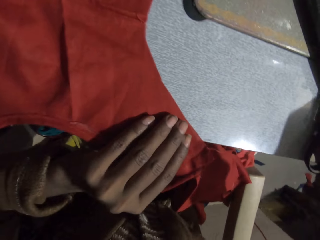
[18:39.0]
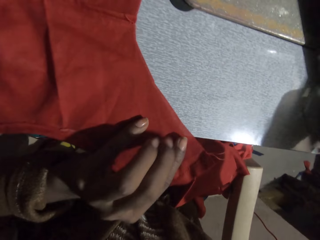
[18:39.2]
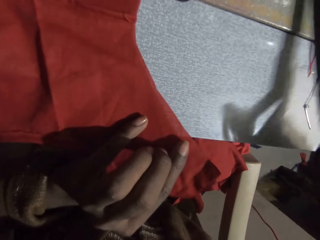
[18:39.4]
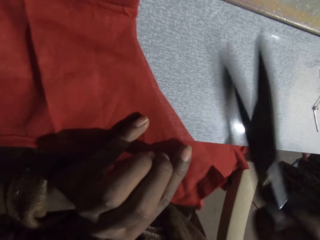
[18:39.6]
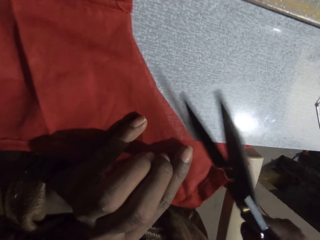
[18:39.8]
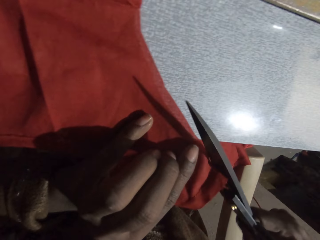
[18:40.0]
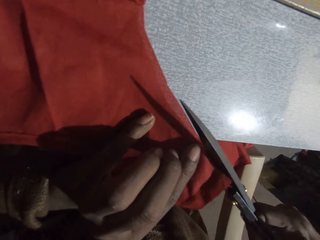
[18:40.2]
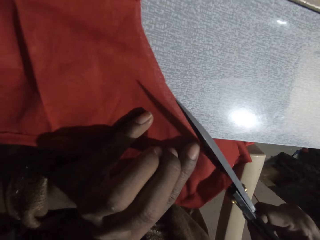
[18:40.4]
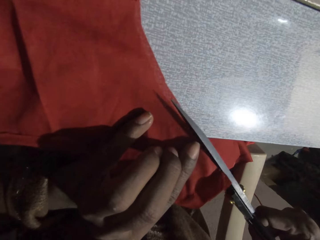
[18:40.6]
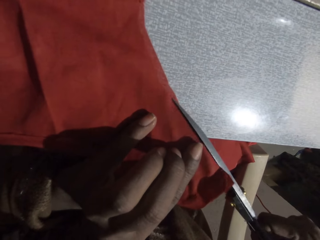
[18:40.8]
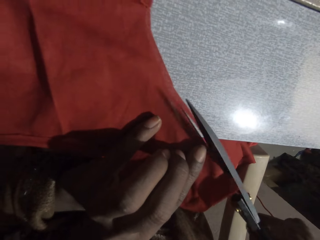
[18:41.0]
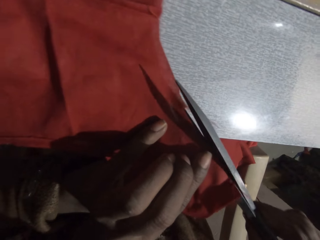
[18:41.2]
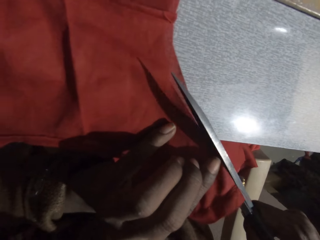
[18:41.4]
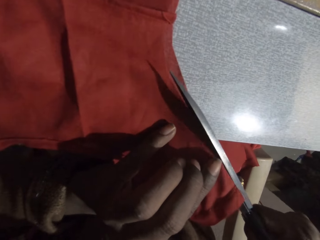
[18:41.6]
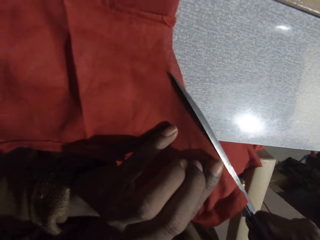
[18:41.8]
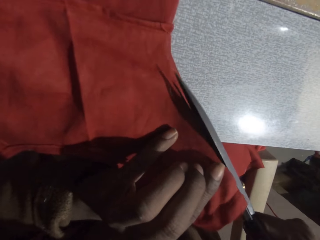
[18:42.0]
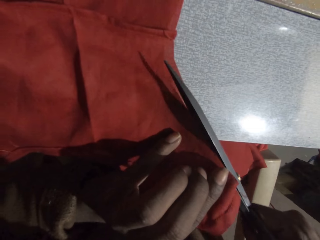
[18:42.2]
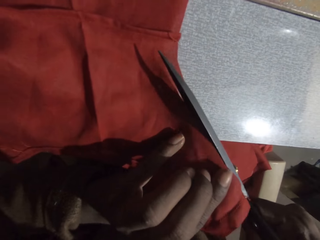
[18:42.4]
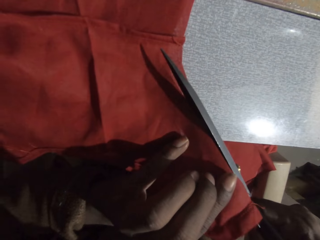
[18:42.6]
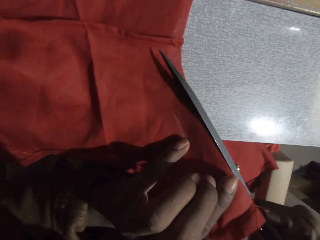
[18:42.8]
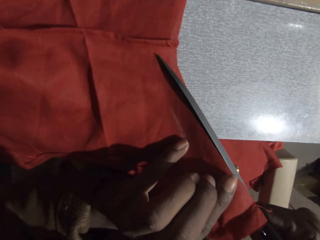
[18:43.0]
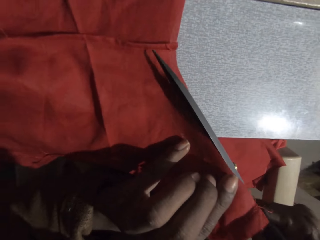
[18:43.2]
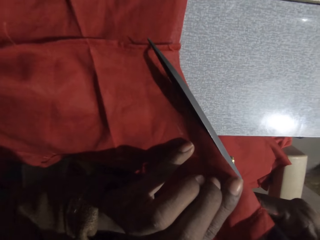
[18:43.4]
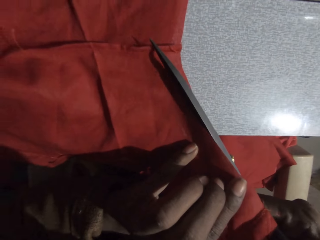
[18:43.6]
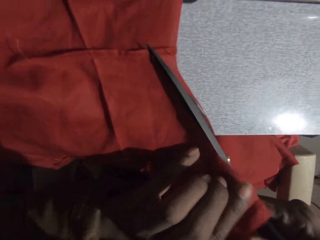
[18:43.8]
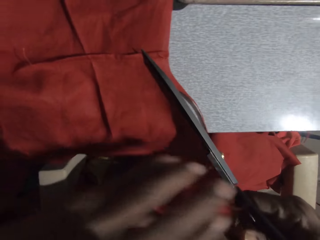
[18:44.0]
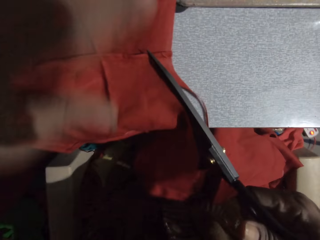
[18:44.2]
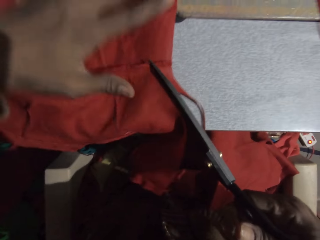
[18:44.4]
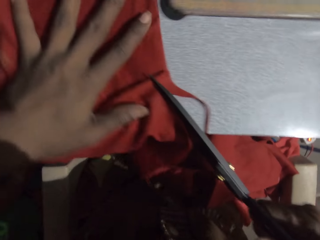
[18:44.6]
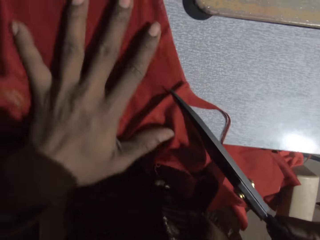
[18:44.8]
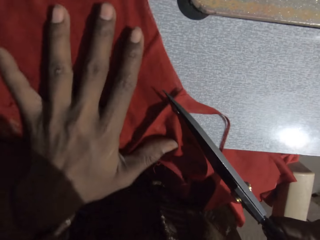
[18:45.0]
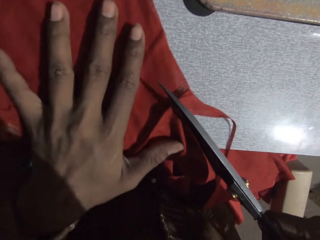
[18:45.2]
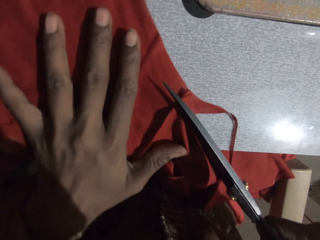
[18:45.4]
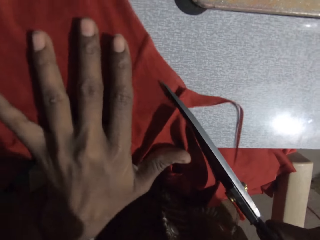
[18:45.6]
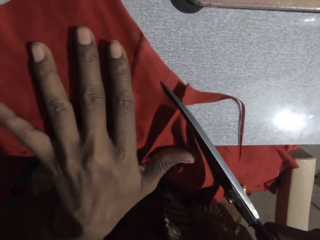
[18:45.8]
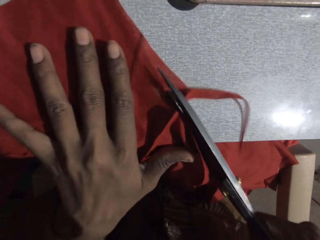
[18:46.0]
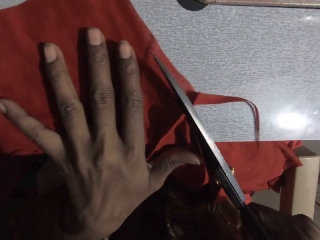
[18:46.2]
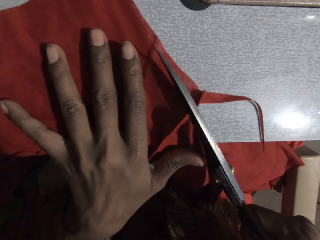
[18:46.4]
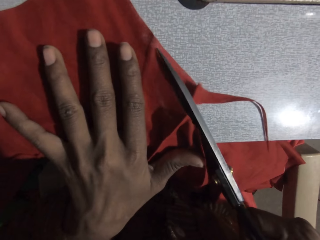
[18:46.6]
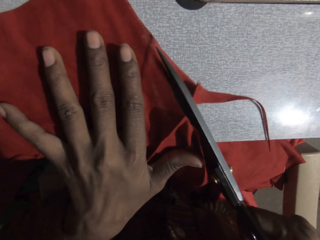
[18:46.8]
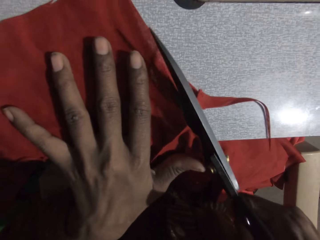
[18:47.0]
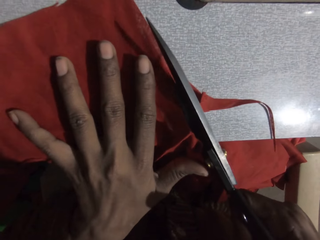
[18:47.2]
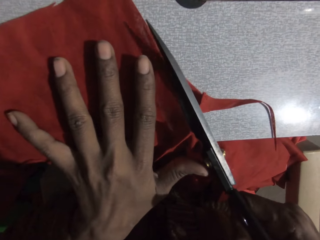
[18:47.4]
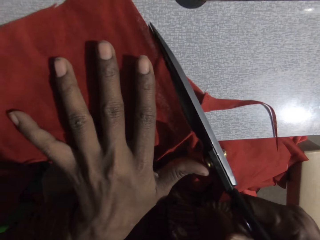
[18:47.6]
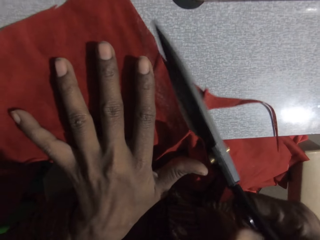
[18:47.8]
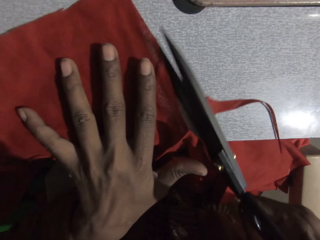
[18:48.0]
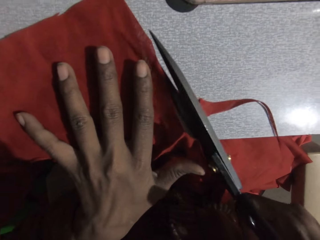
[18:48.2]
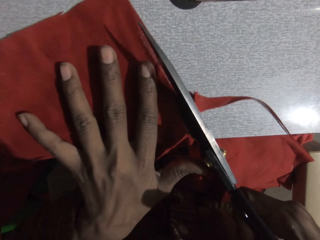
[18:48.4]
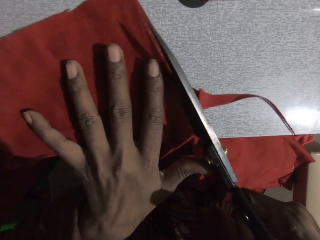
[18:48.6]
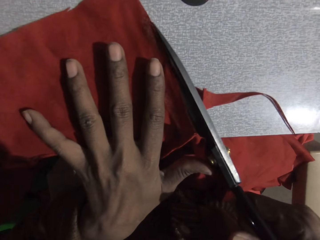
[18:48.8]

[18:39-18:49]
The camera wearer picks up the scissors. They cut the piece of cloth or fabric with the scissors. They adjust the fabric. They cut the fabric.

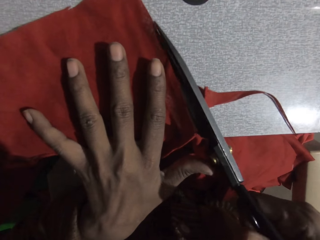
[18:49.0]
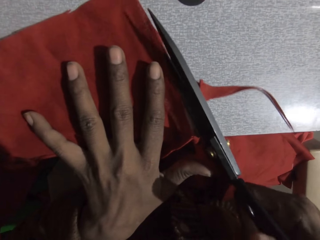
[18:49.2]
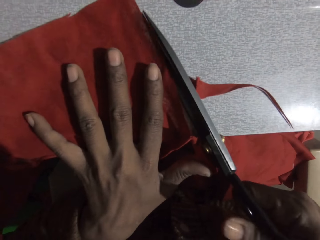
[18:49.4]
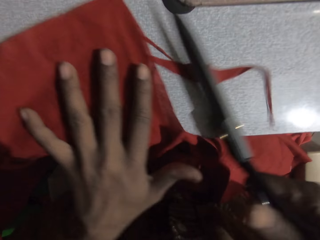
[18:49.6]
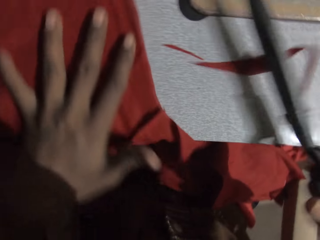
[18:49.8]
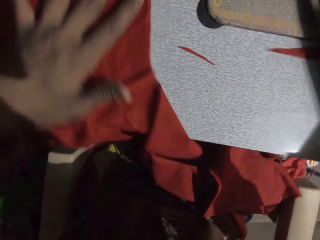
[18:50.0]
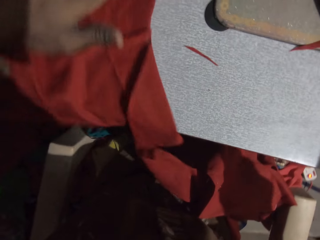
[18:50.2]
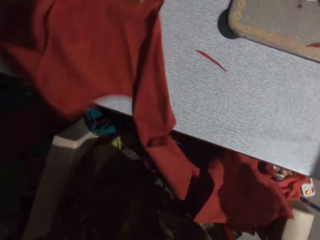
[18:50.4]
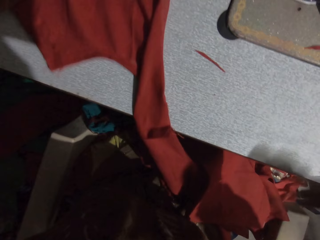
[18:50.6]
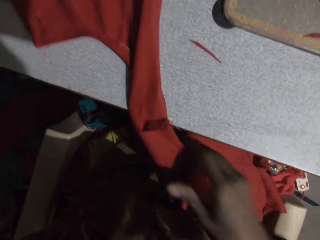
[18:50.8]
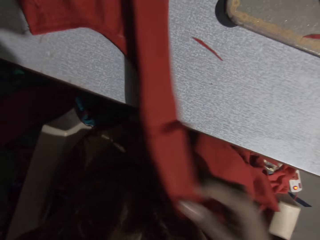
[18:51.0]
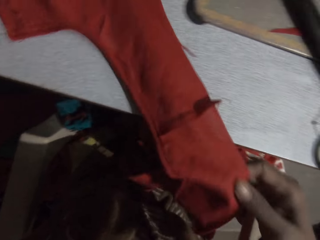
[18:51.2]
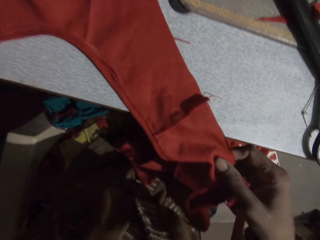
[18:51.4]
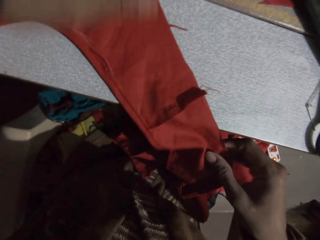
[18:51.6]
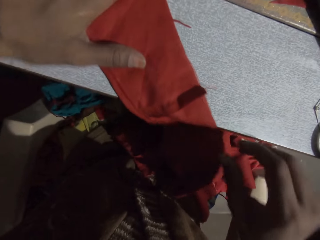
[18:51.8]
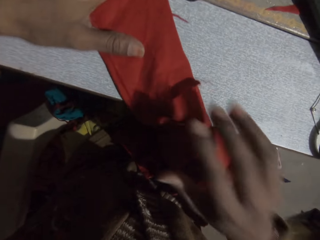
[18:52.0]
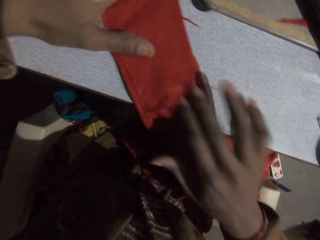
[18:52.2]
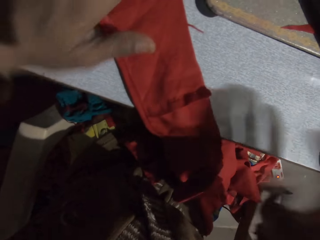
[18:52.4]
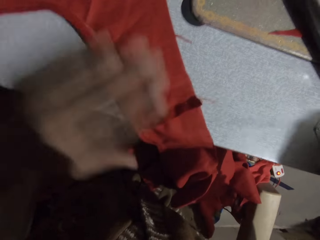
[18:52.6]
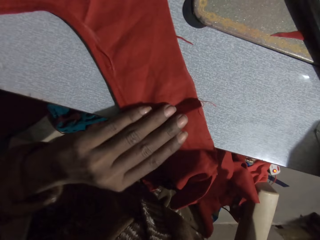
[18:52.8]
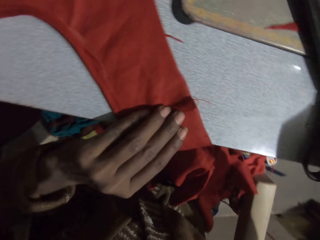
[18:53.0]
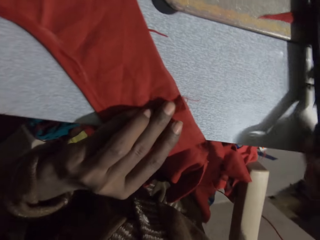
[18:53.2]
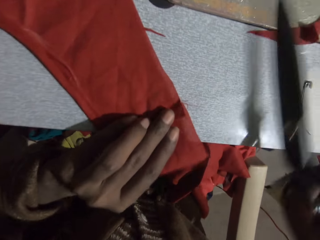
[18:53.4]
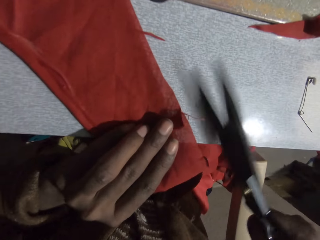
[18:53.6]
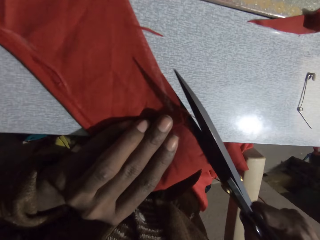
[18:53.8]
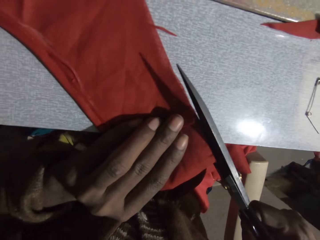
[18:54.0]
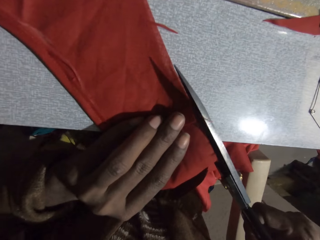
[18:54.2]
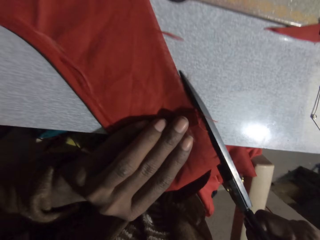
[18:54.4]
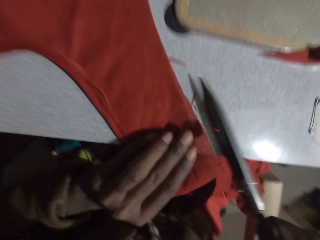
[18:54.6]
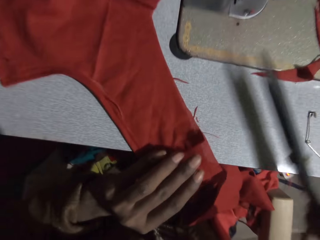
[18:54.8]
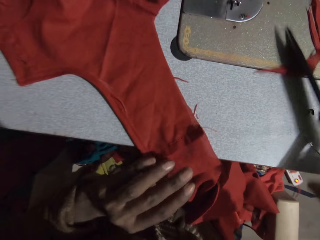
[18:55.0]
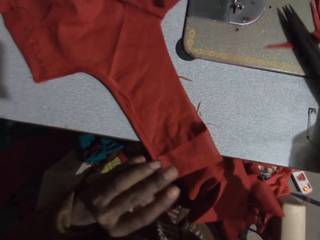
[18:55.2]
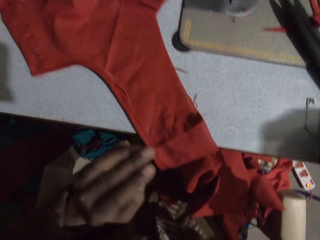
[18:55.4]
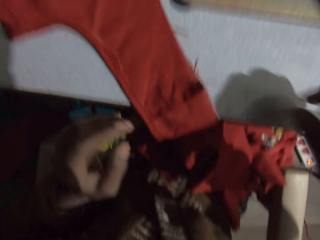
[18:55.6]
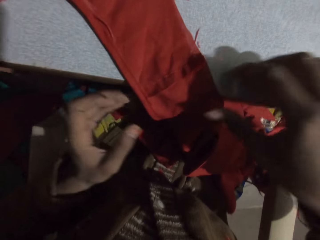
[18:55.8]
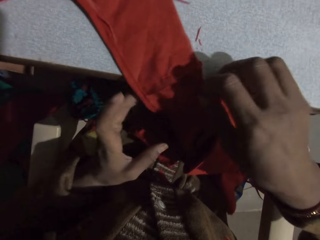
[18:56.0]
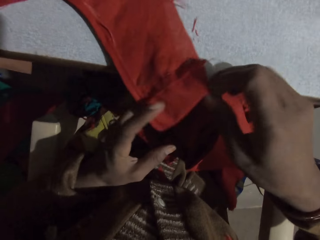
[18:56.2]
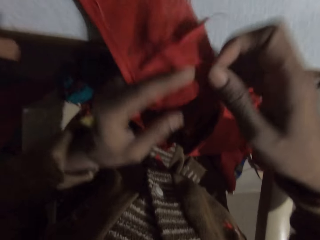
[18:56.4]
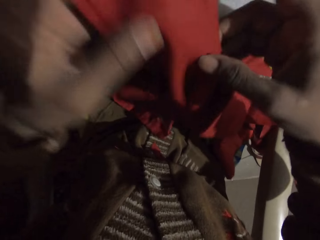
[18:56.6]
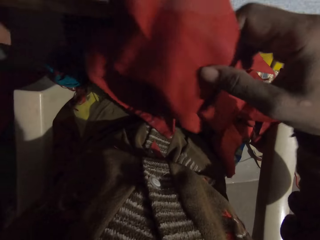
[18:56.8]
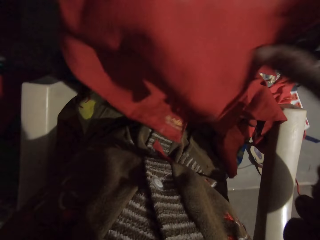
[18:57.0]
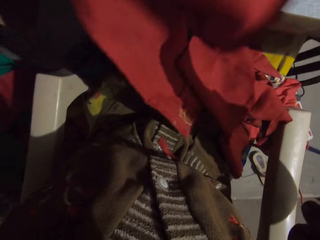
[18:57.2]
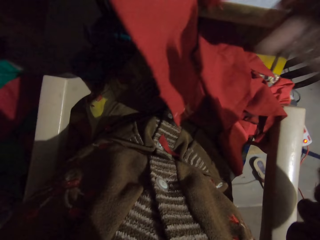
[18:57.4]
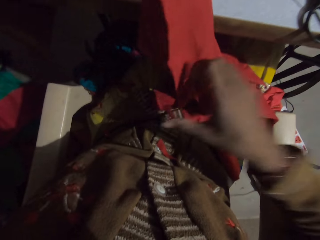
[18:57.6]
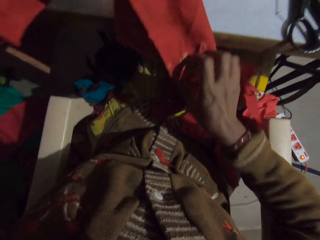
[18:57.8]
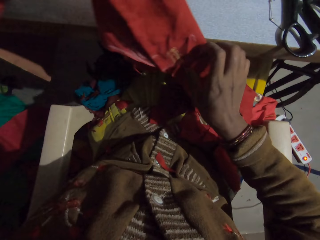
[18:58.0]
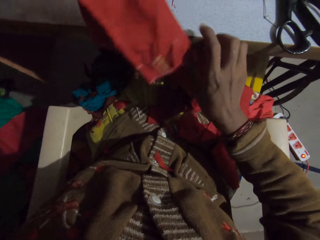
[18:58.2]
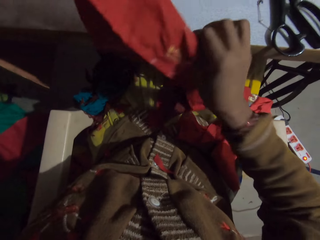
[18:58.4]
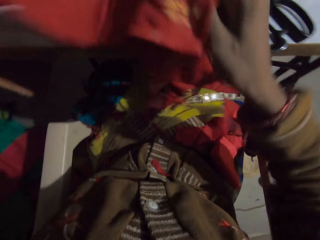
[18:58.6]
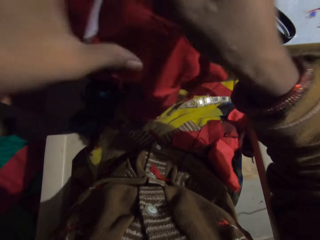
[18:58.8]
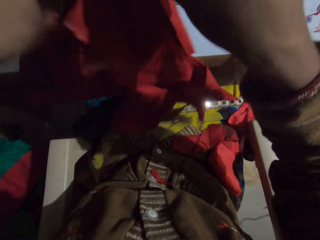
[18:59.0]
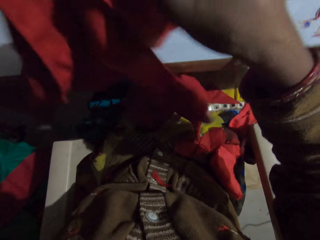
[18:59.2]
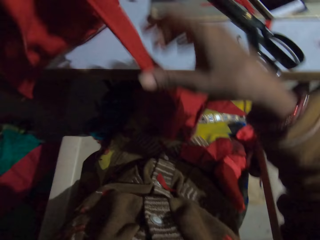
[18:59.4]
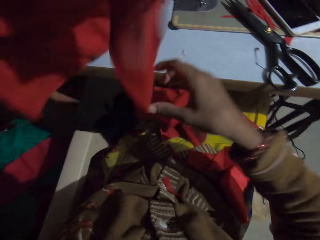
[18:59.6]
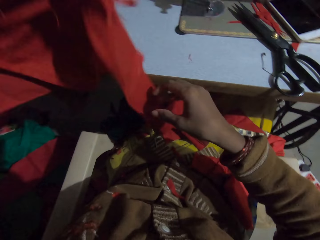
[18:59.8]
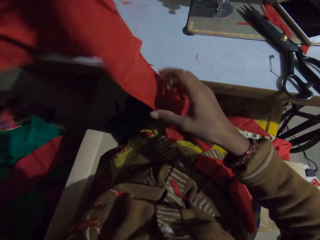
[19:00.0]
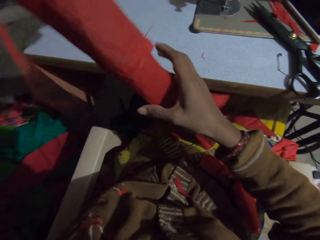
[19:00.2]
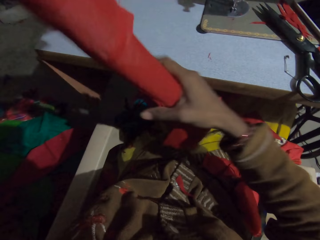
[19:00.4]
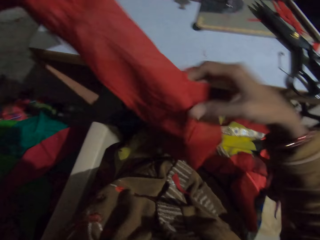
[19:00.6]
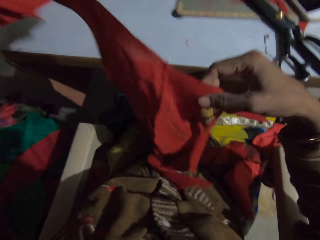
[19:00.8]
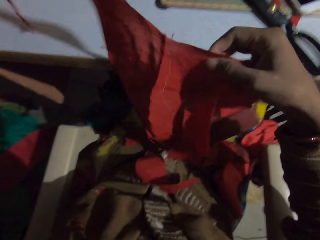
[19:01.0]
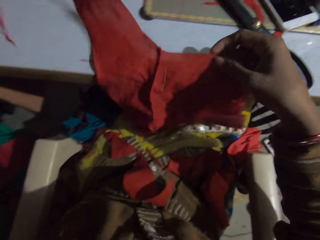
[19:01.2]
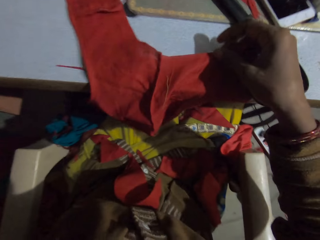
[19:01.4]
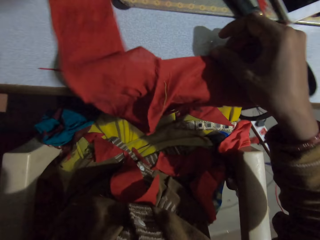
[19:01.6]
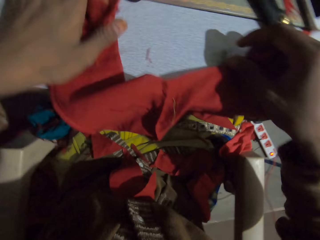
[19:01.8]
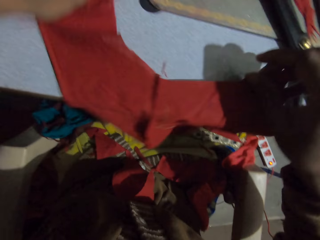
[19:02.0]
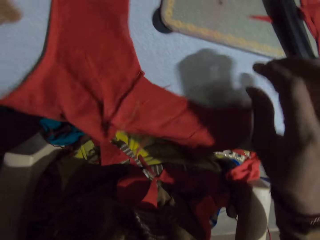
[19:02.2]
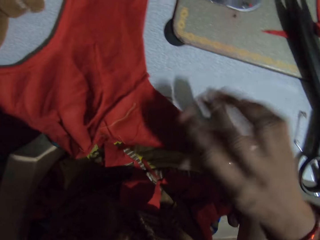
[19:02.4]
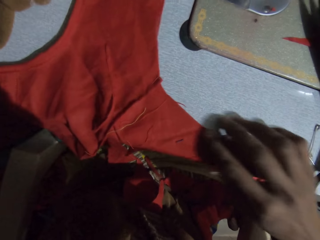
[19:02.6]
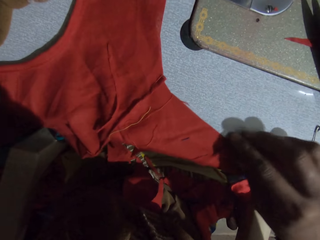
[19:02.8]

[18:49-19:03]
The camera wearer puts the scissors on the sewing machine. They check the fabric or piece of cloth. They pick up the scissors on the sewing machine. They cut the piece of cloth with the scissors. They put the scissors on the sewing machine. They check the fabric. They move the piece of cloth on the sewing machine. They drop the fabric. They move the fabric.
